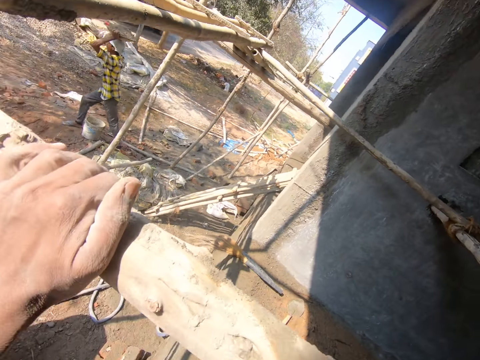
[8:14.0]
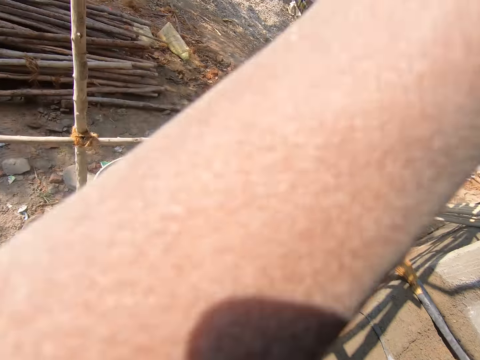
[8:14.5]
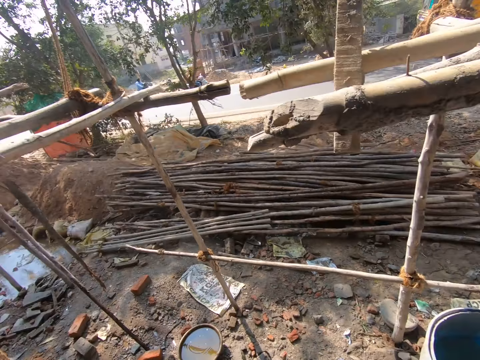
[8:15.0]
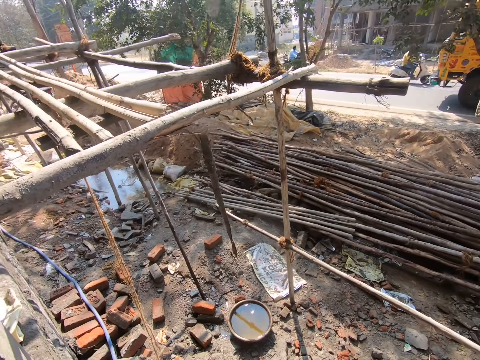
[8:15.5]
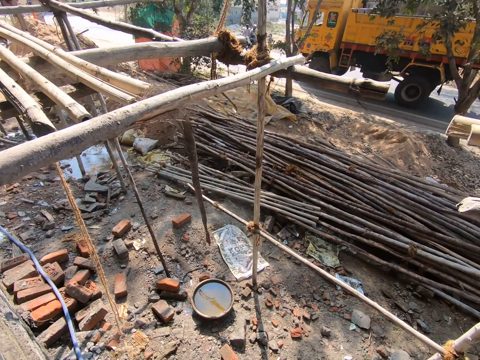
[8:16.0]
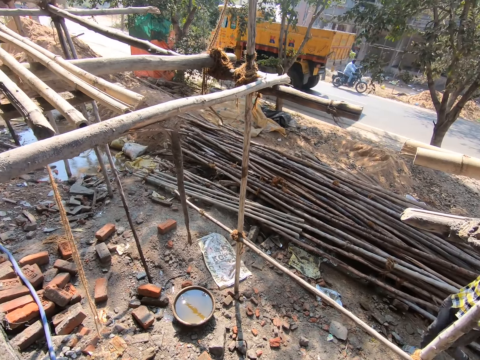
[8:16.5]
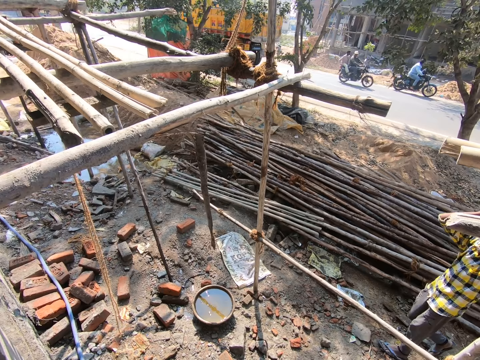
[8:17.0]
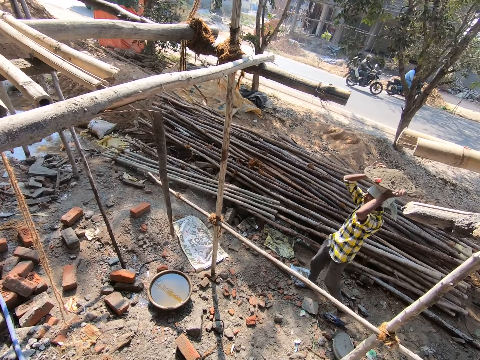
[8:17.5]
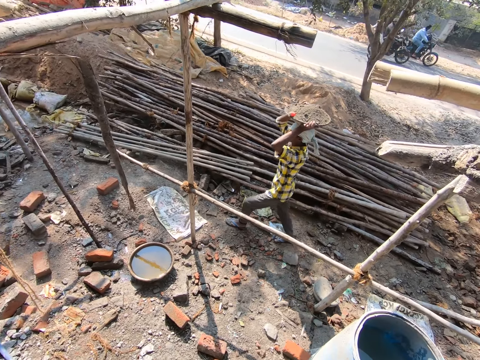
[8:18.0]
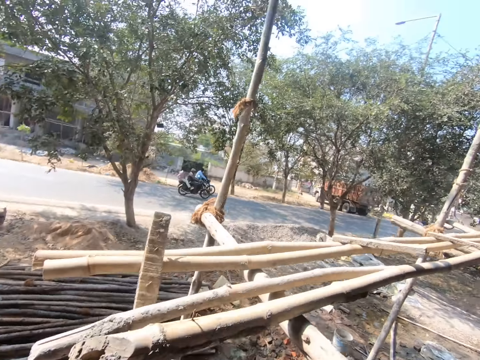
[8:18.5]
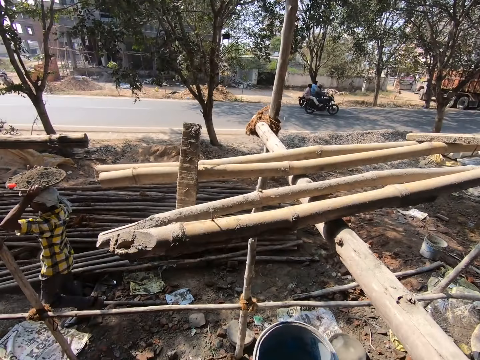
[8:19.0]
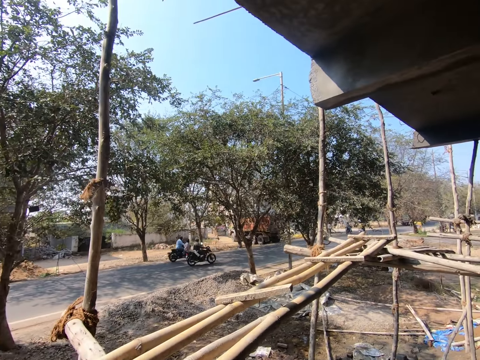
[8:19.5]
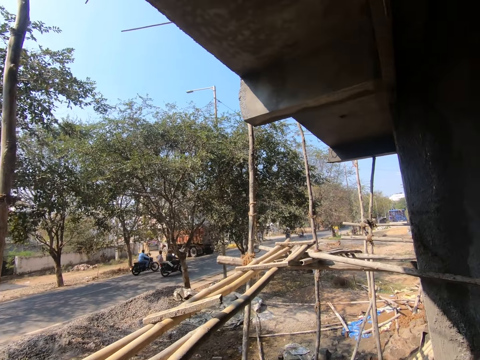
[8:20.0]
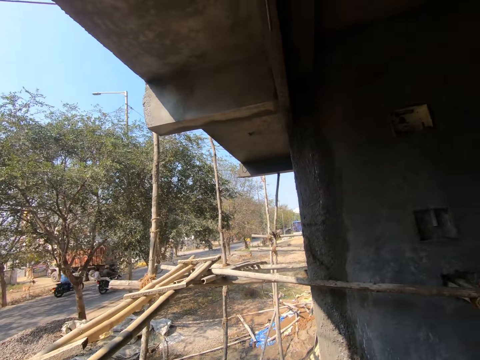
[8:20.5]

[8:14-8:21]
The camera wearer walks.

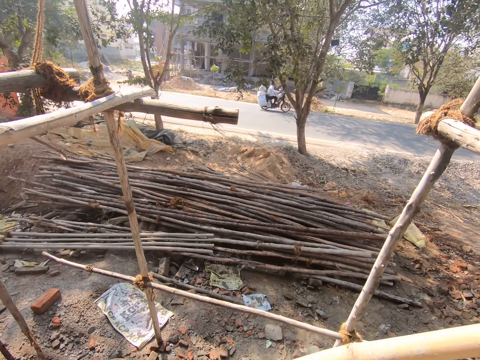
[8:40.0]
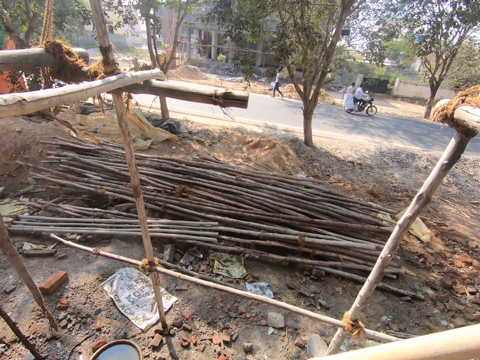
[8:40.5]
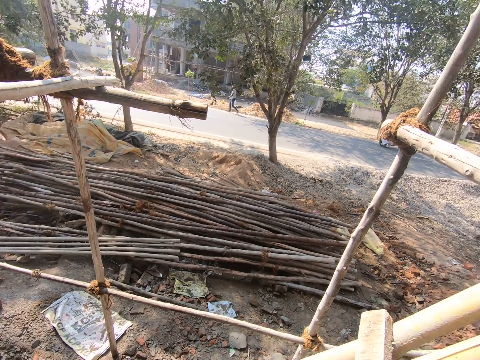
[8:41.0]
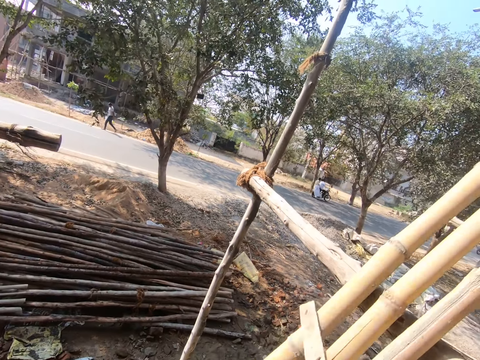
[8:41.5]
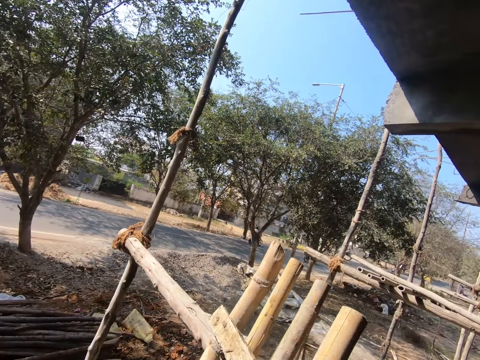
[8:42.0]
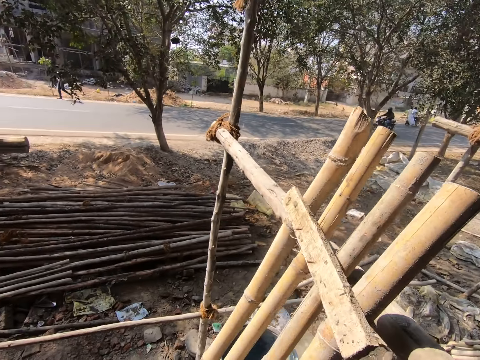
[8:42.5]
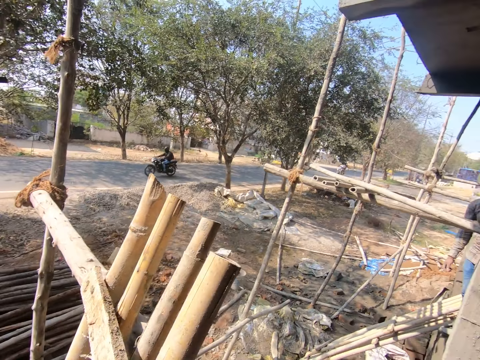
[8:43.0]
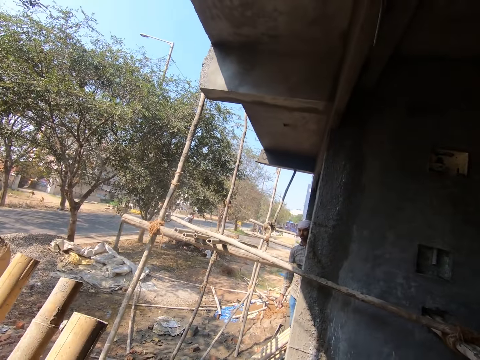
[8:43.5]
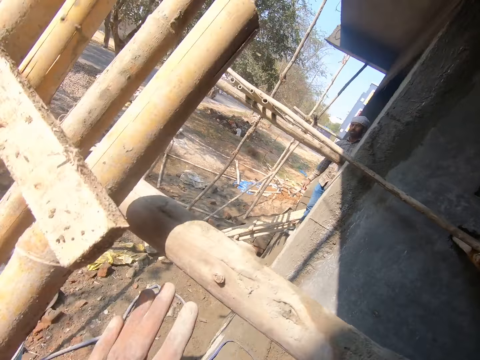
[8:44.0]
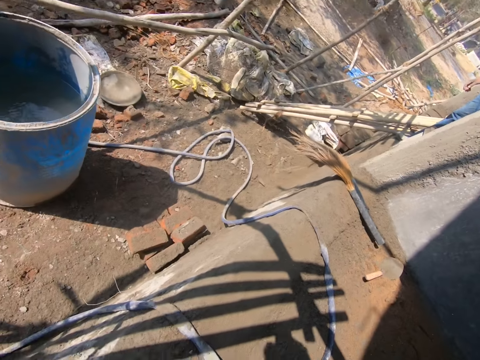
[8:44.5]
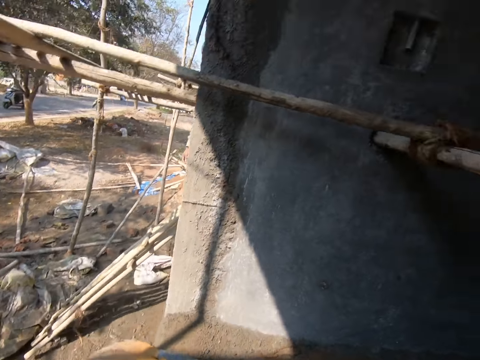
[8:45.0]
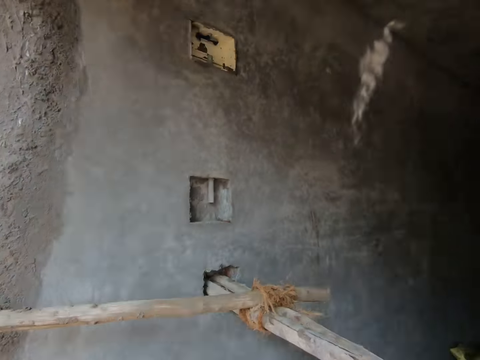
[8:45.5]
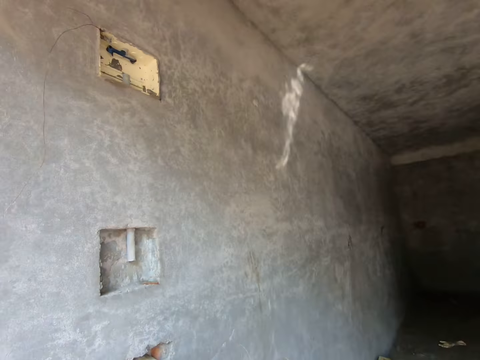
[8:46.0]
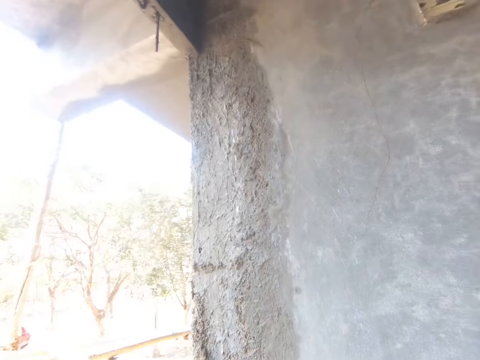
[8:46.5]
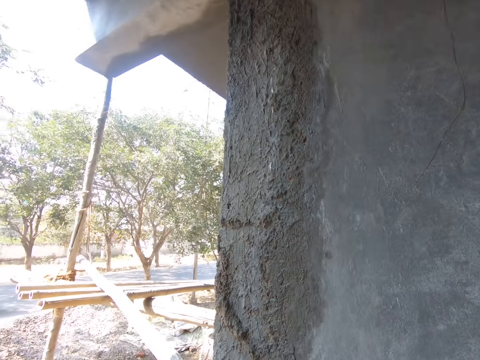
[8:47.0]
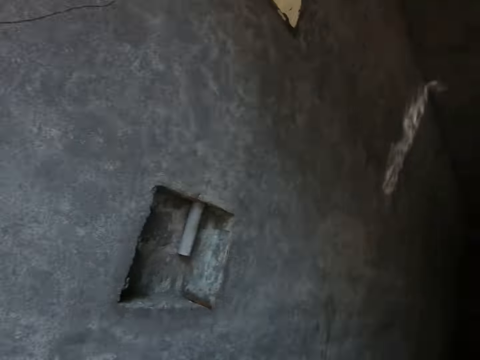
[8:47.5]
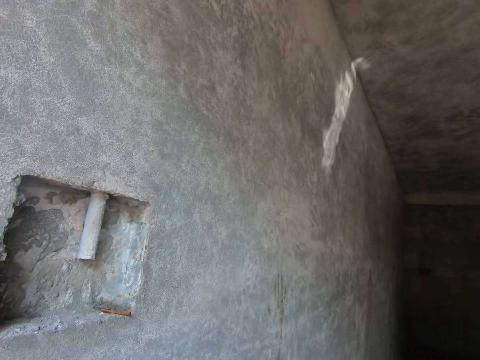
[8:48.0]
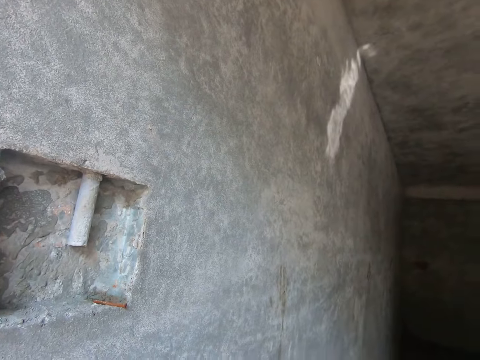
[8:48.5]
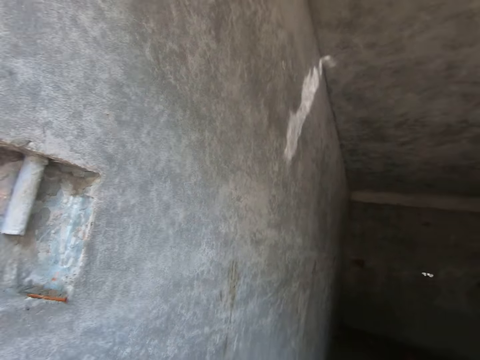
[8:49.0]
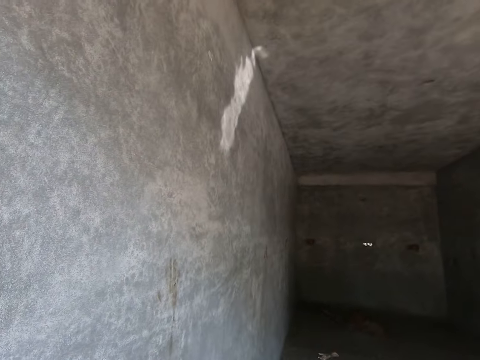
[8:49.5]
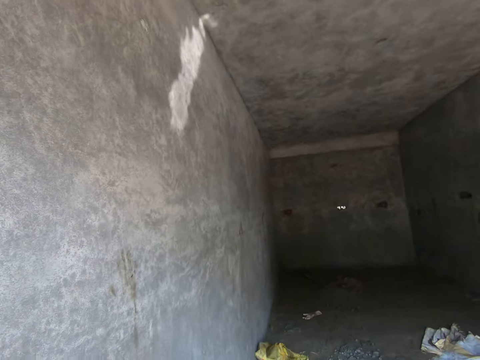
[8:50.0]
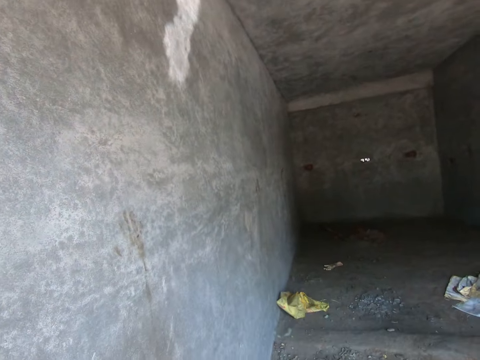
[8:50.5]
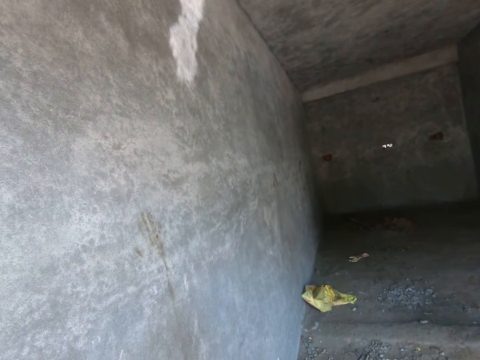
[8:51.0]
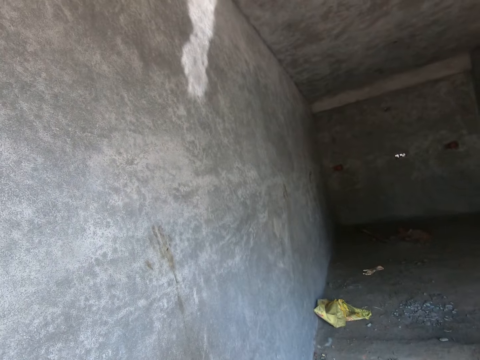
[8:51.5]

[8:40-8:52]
The camera wearer carries the woods. They look around.

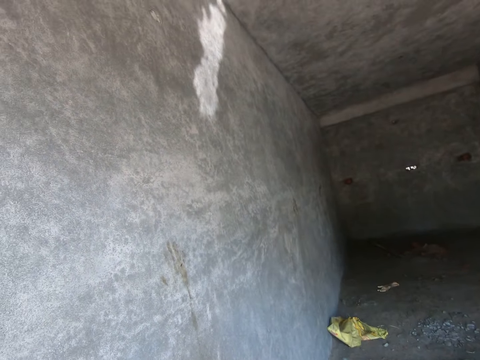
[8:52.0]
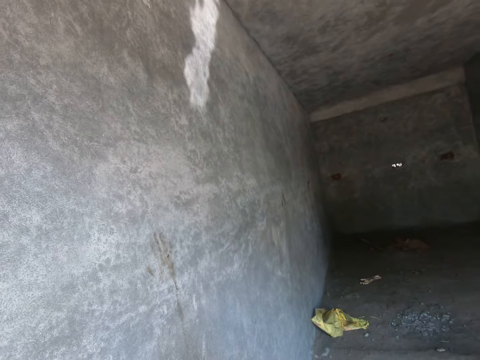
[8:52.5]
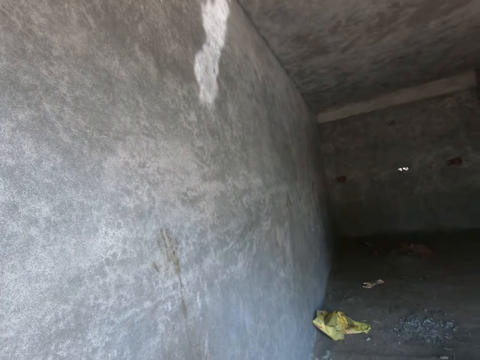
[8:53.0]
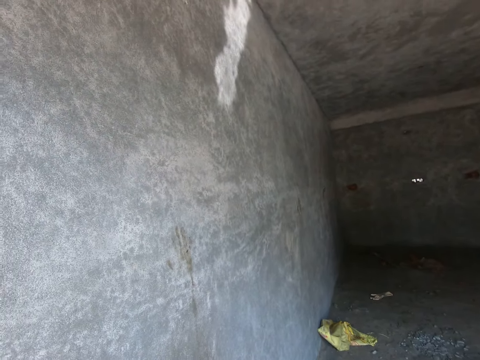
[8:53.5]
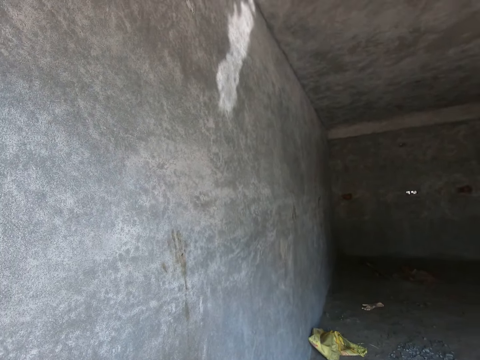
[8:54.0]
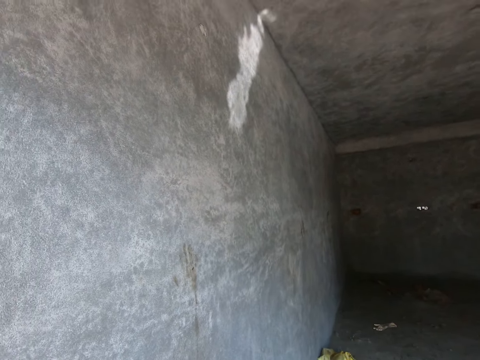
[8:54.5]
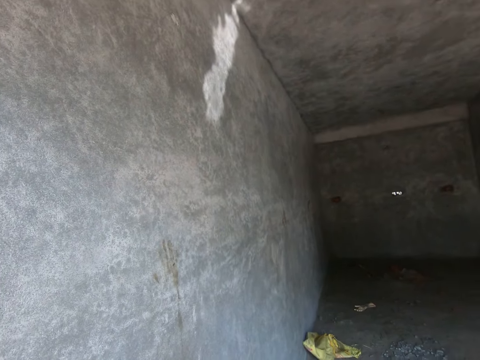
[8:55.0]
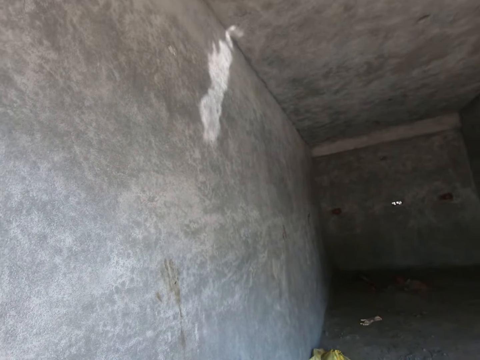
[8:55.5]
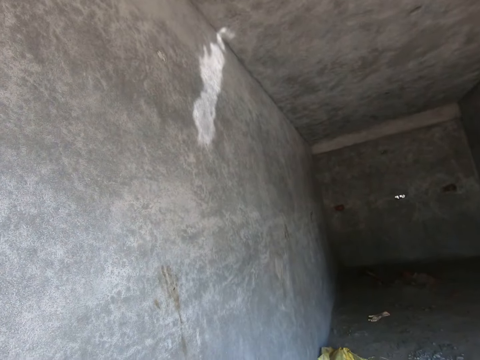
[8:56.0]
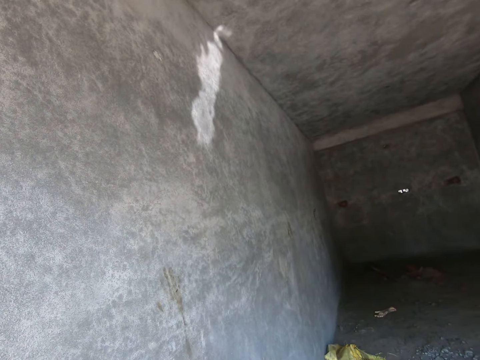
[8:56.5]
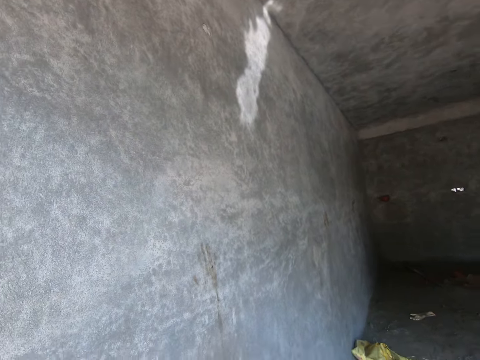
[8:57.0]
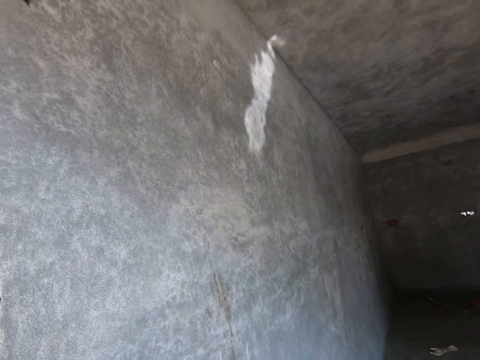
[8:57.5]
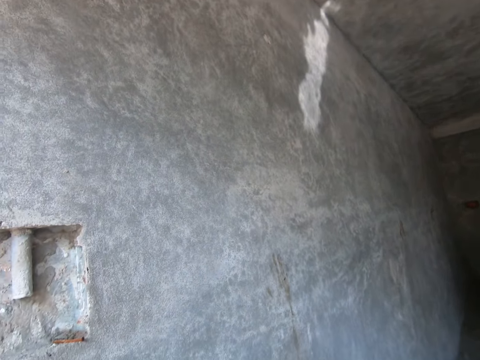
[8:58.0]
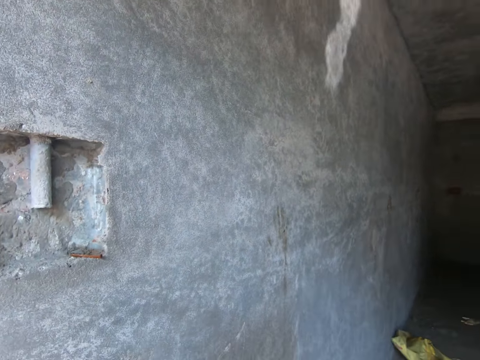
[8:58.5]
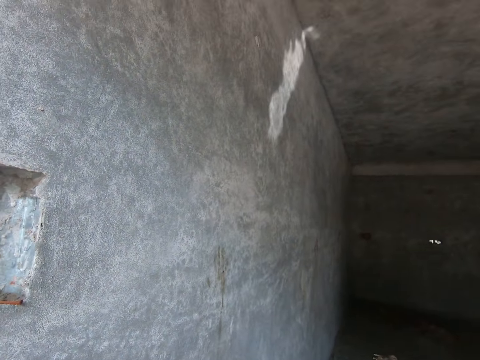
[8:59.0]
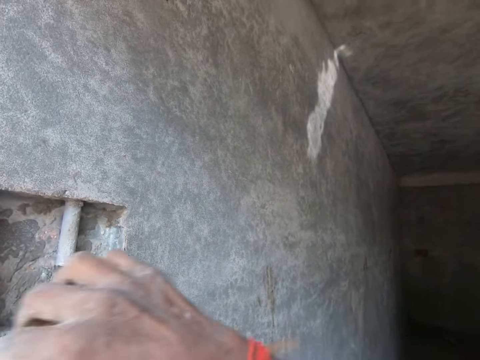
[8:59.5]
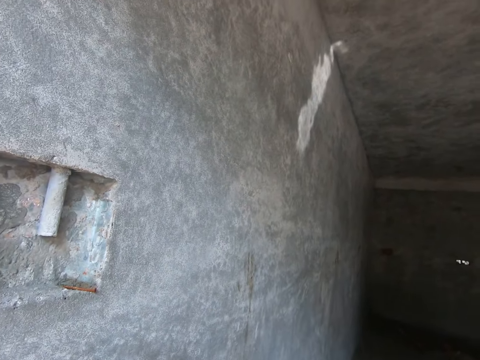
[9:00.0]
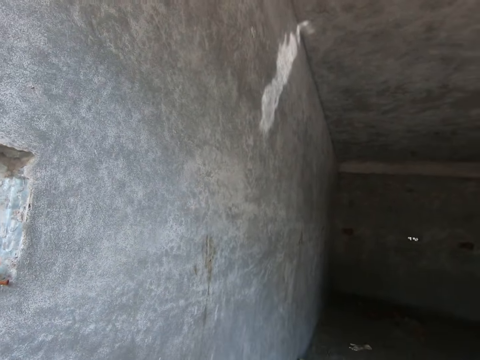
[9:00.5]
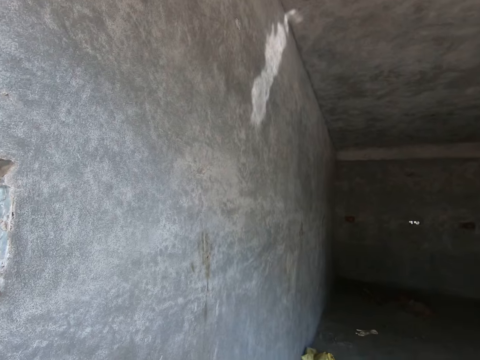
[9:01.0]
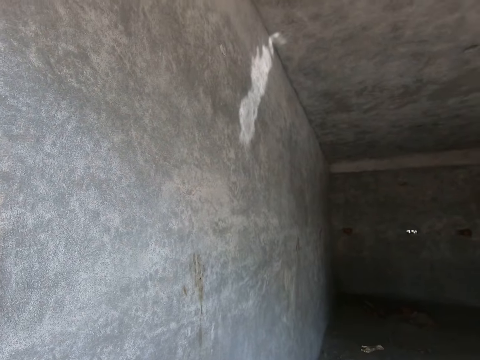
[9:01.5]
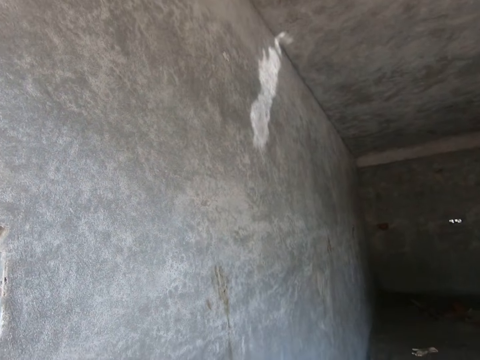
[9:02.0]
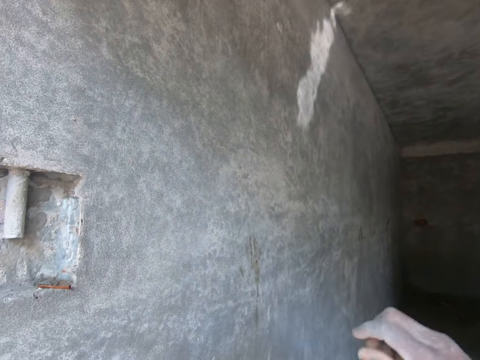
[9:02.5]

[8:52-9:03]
The camera wearer brushes the wall. They move their hand.
